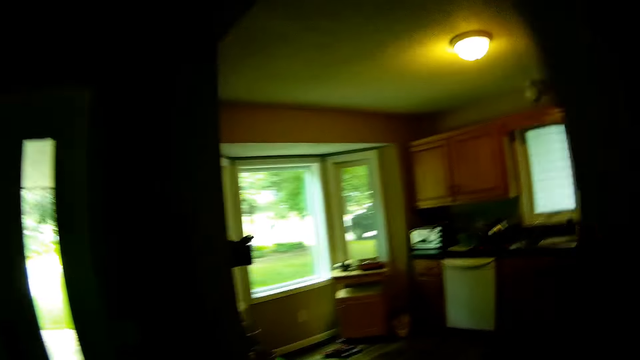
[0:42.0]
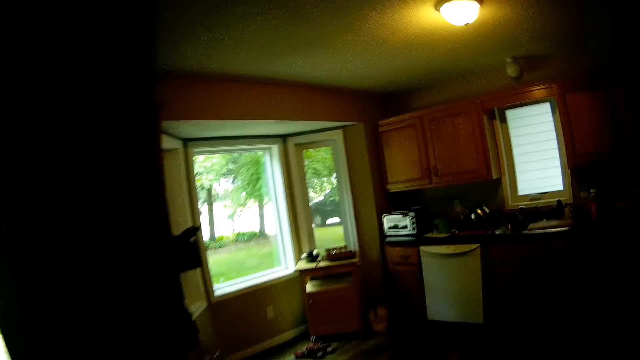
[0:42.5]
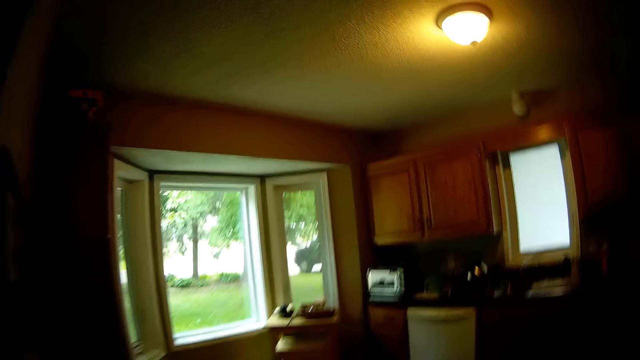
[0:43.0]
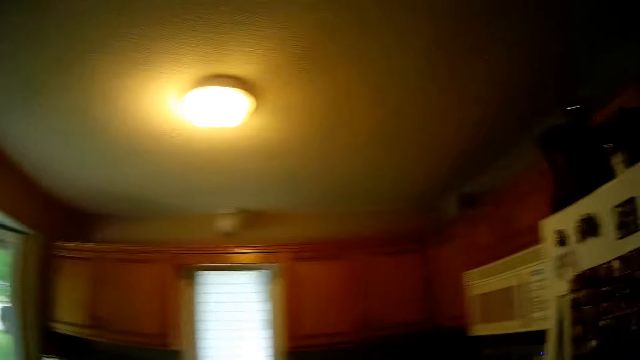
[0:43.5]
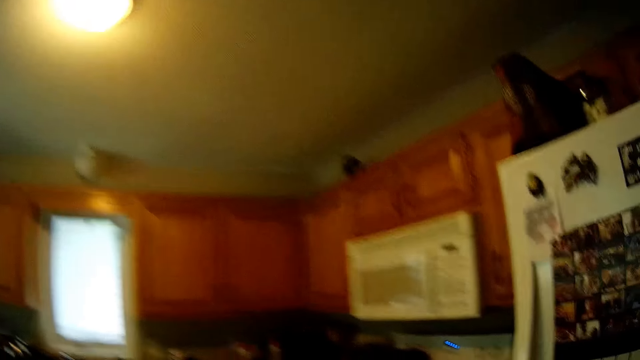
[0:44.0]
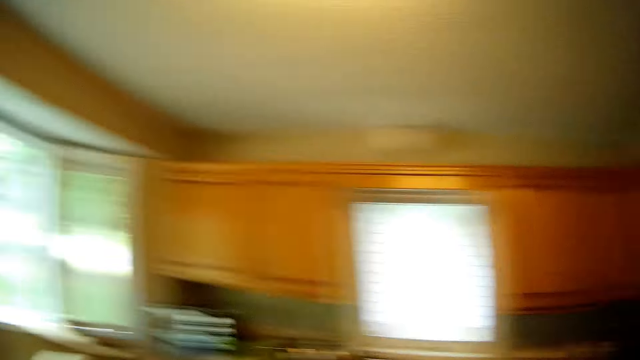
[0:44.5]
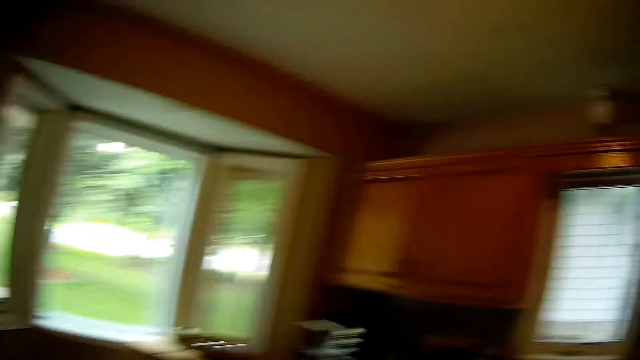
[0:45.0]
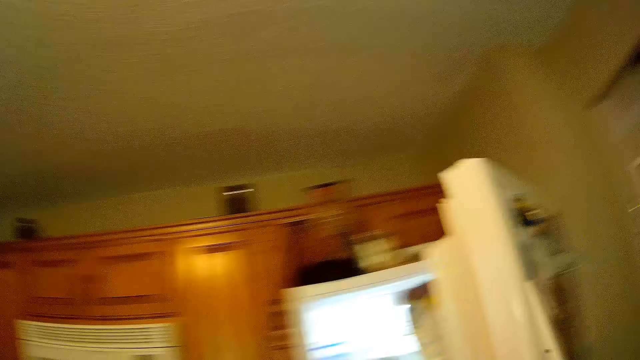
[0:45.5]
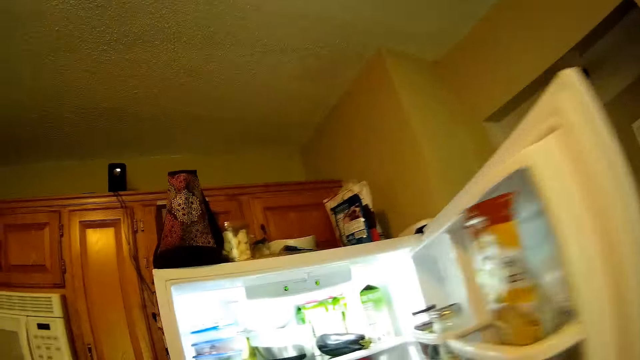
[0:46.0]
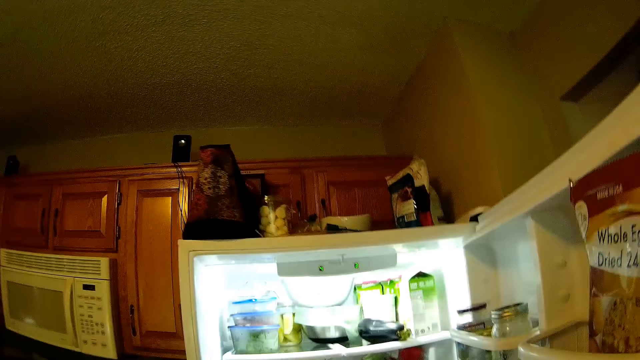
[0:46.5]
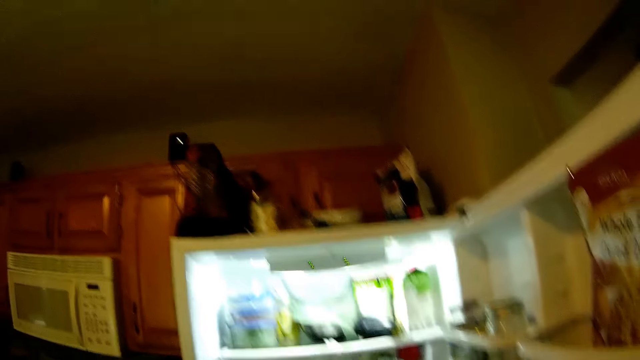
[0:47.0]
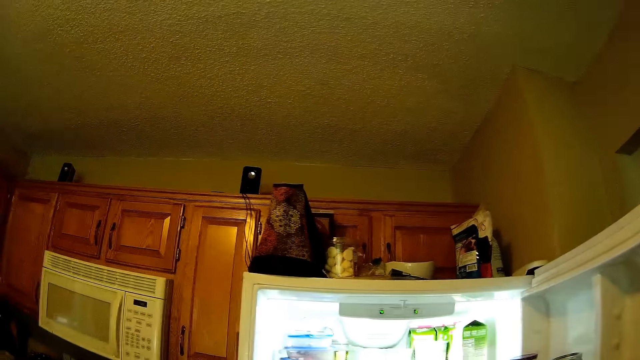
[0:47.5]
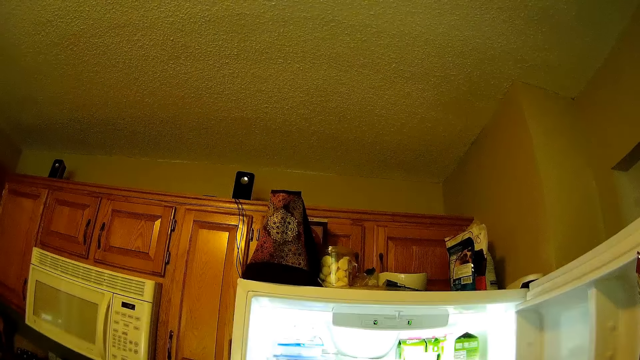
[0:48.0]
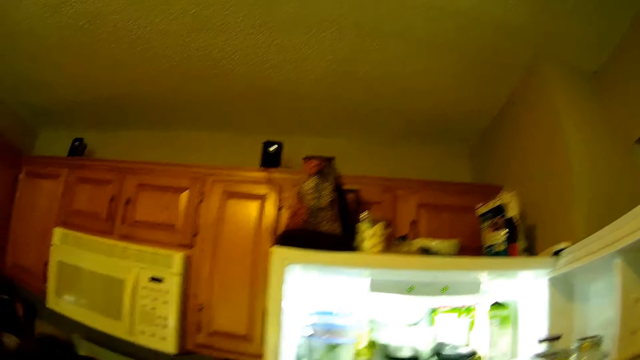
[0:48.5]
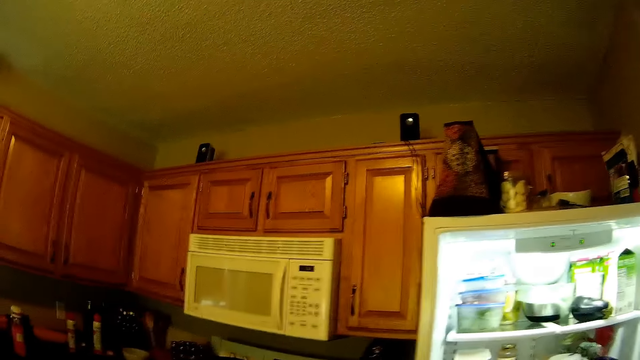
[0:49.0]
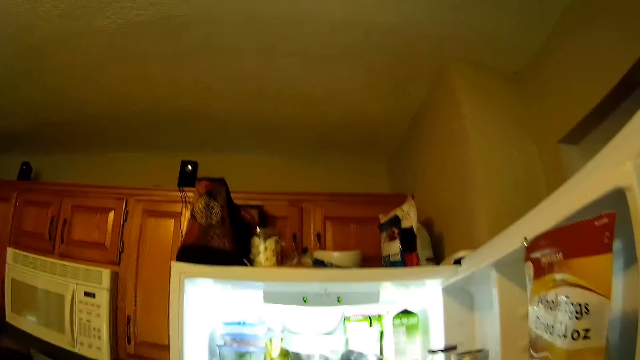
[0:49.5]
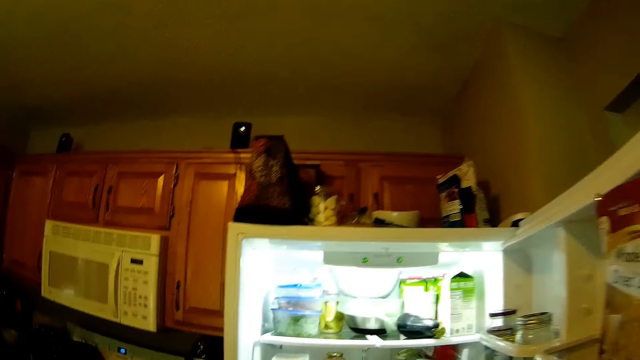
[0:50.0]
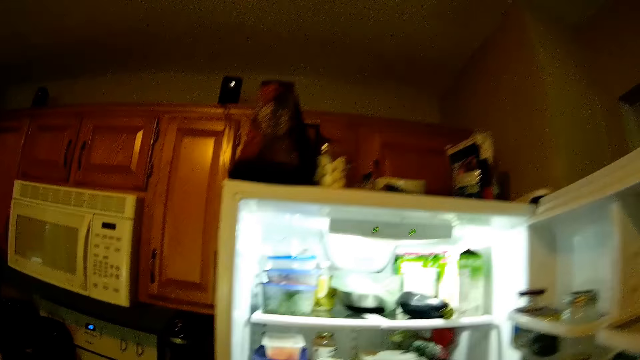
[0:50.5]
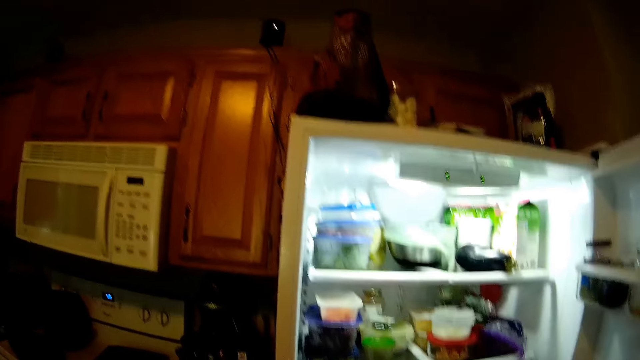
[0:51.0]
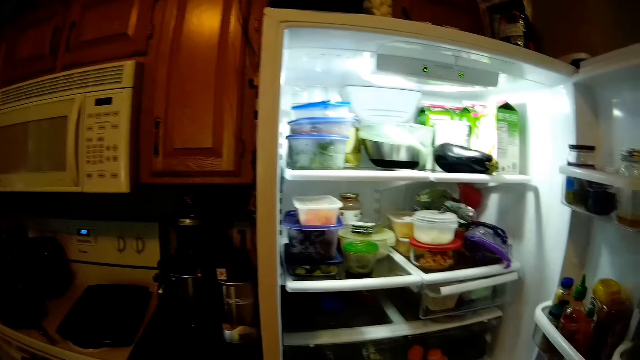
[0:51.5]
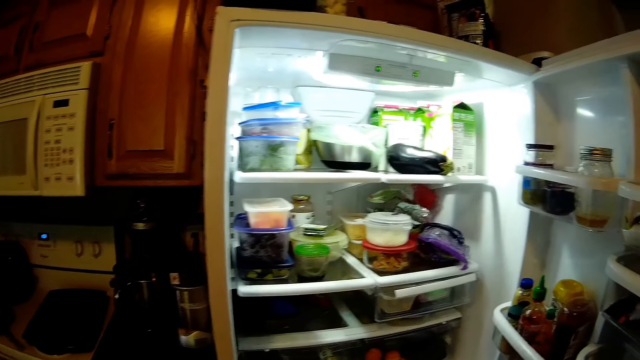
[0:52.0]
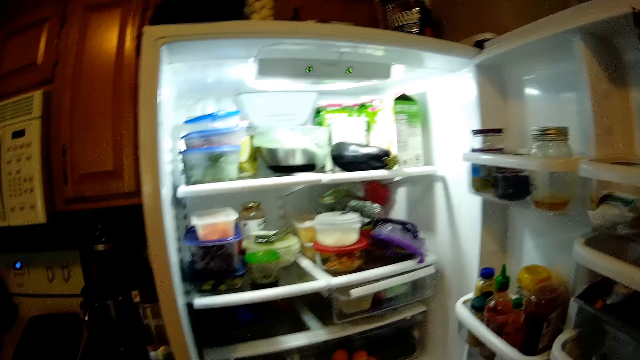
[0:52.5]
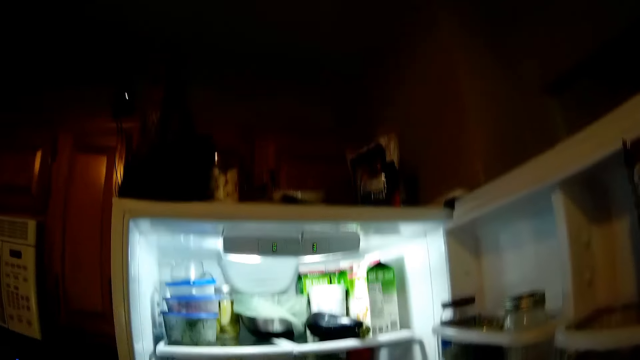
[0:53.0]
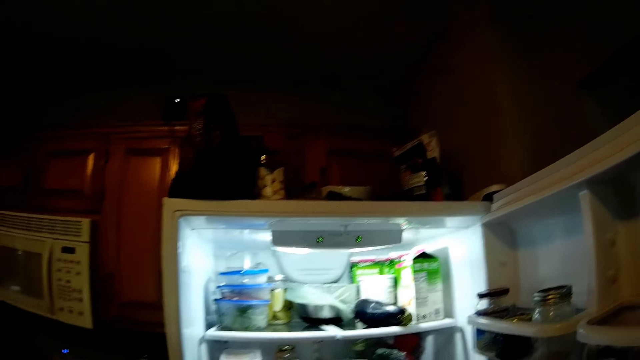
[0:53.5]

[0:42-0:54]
The camera wearer walks into a kitchen. She opens a fridge with her right hand.

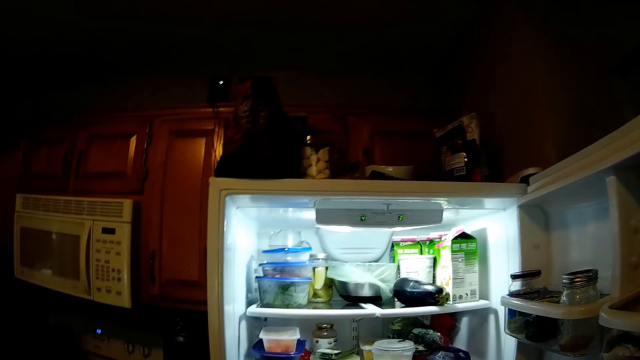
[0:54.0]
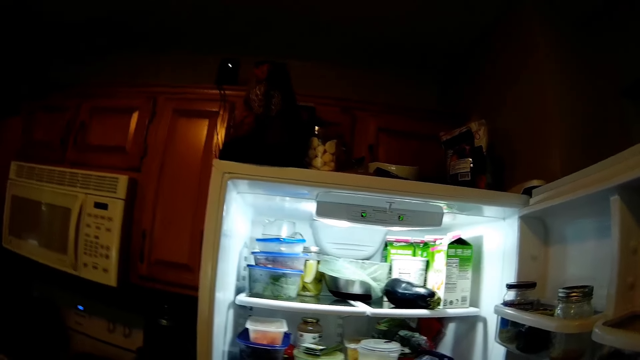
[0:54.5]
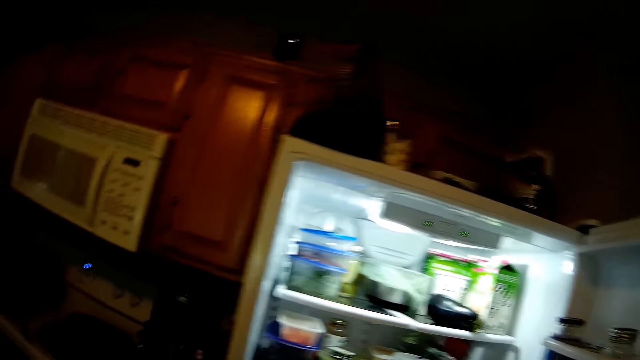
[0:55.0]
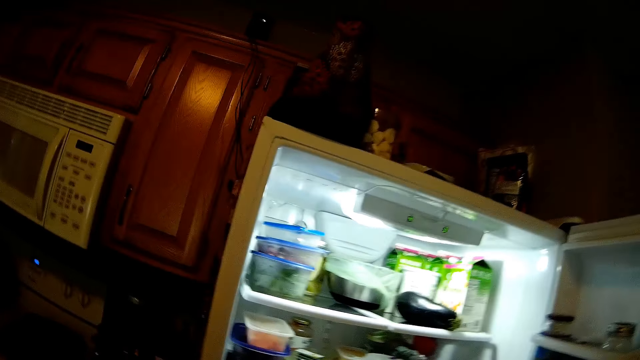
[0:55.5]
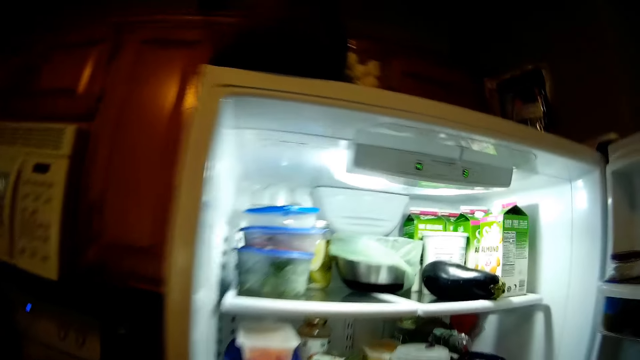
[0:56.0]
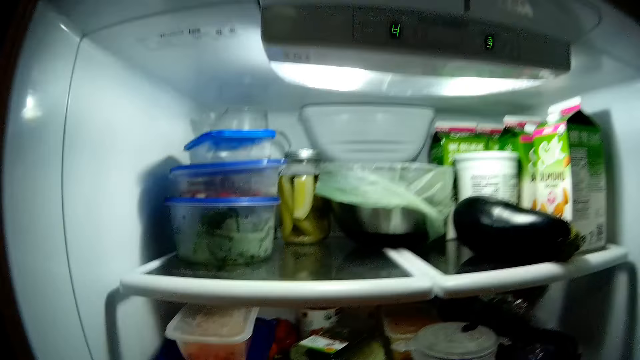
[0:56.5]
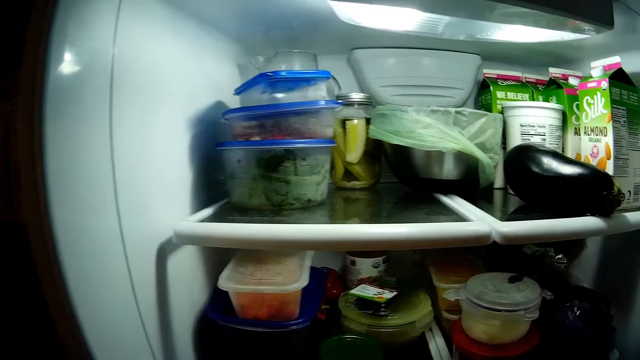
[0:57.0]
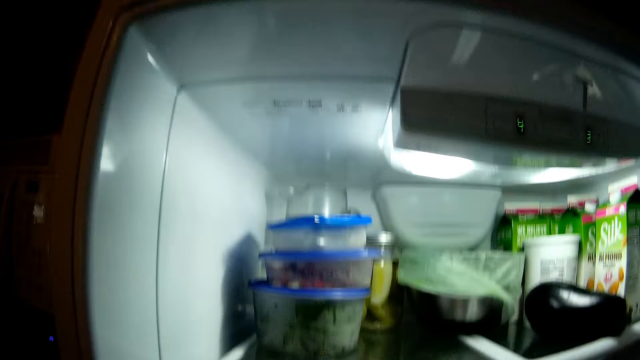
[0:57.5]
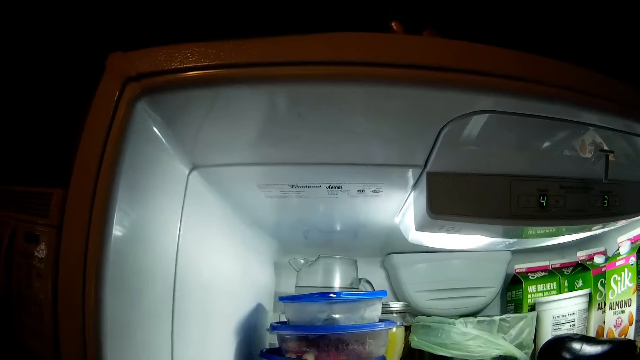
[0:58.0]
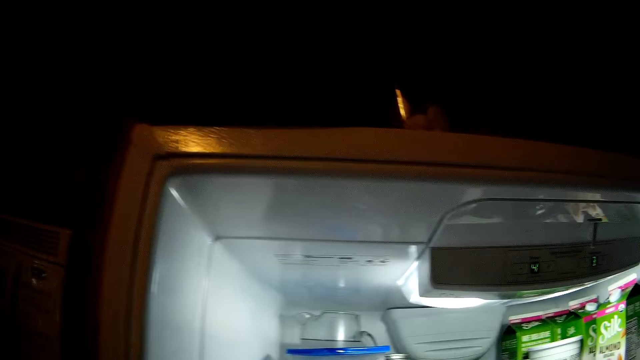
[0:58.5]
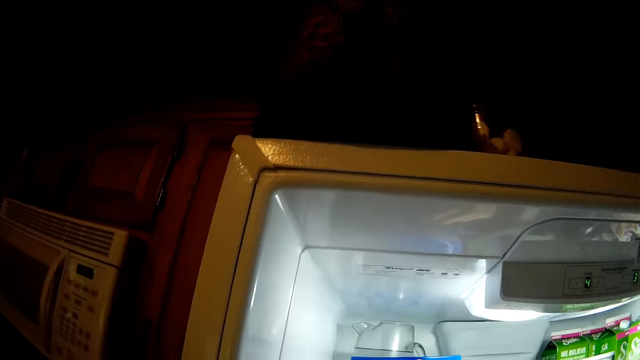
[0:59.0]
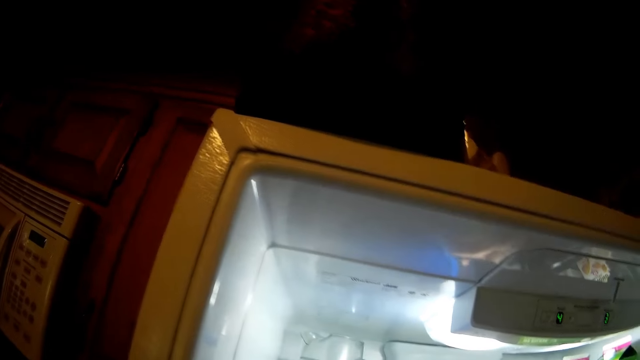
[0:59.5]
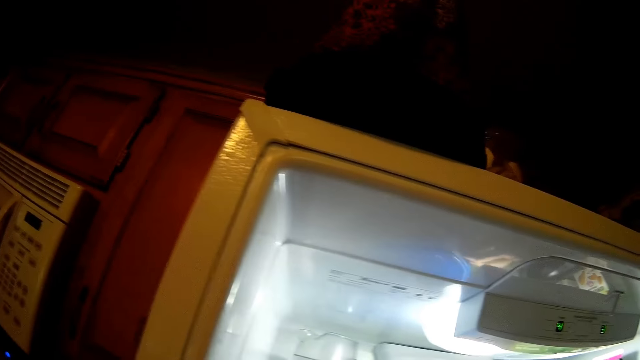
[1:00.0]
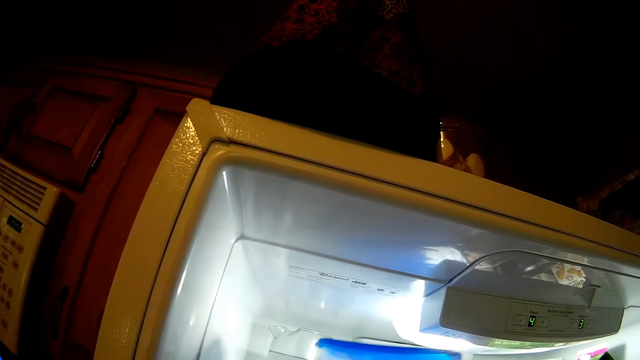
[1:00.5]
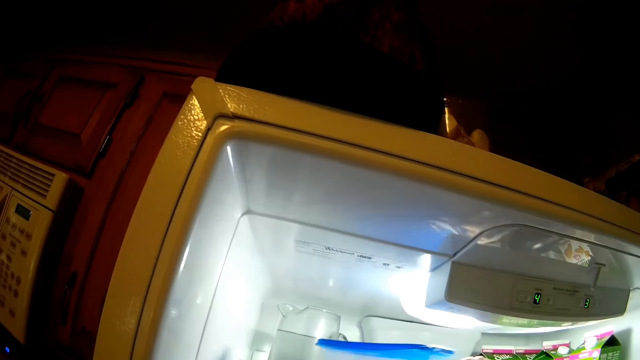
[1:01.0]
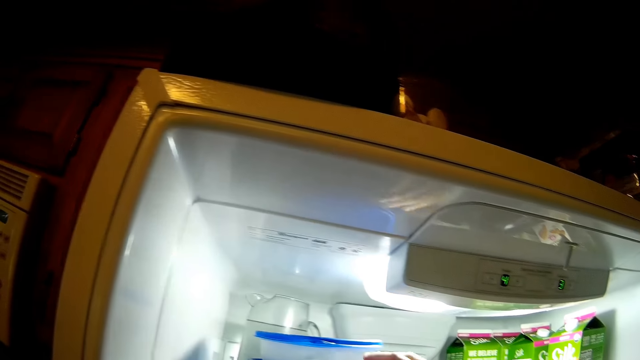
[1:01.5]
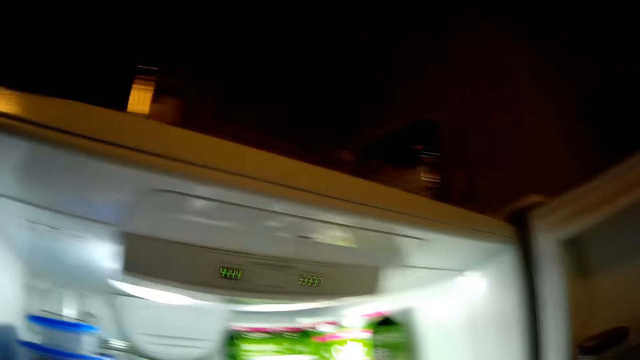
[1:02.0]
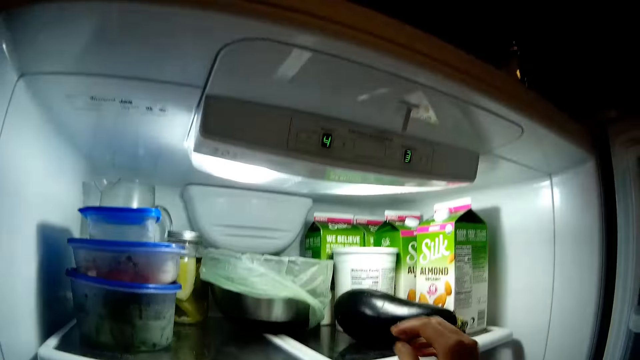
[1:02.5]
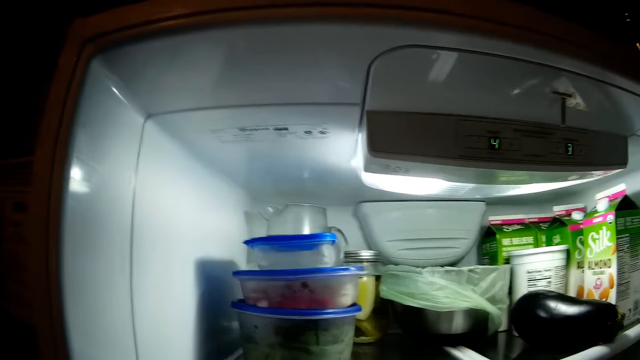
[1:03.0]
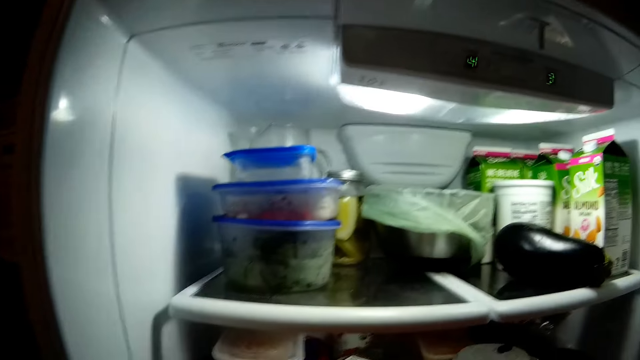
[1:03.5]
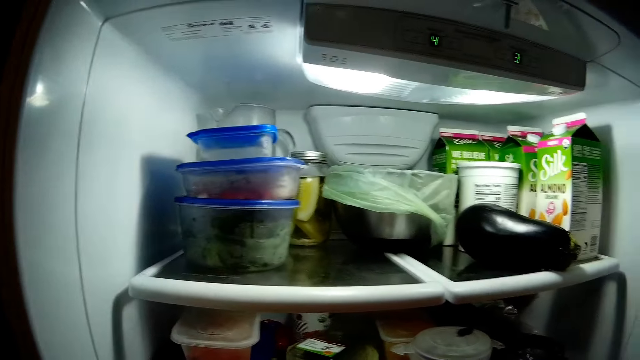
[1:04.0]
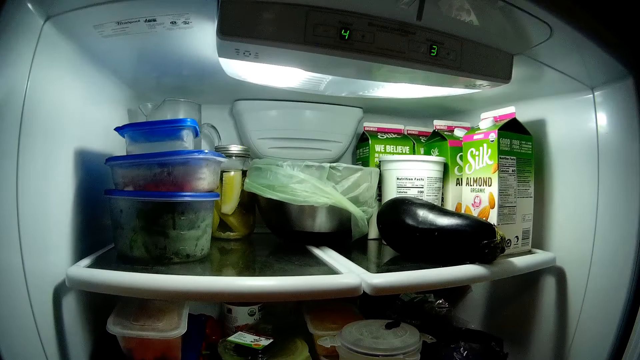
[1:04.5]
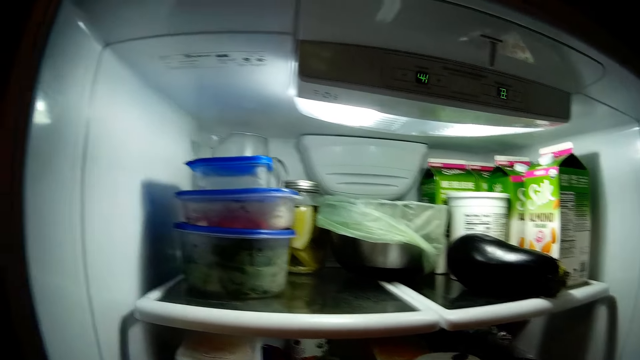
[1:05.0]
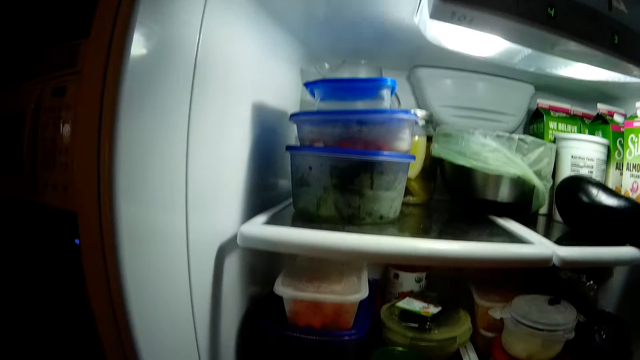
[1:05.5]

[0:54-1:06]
The camera wearer lifts a bowl in the fridge with her right hand. She drops the bowl in her right hand in the fridge.
